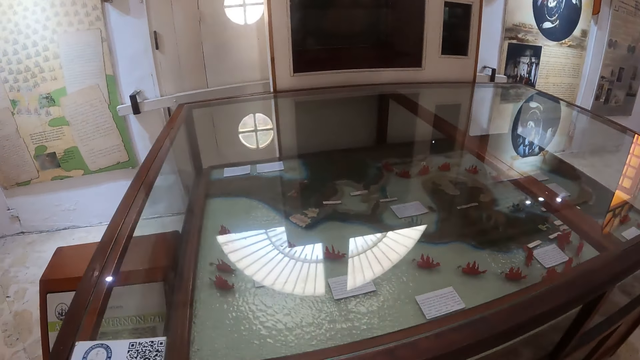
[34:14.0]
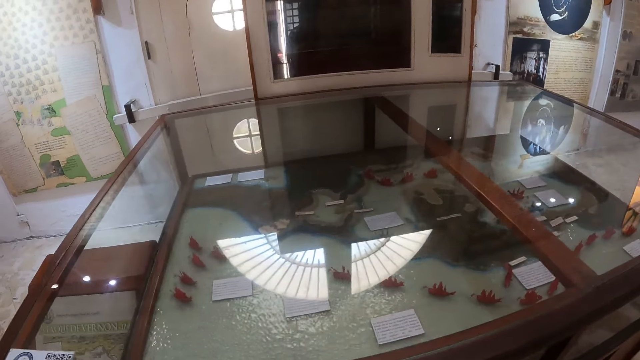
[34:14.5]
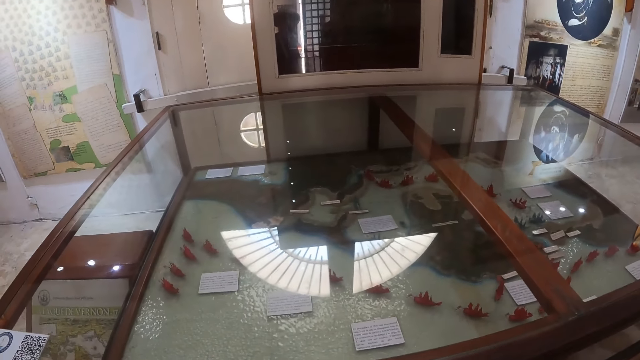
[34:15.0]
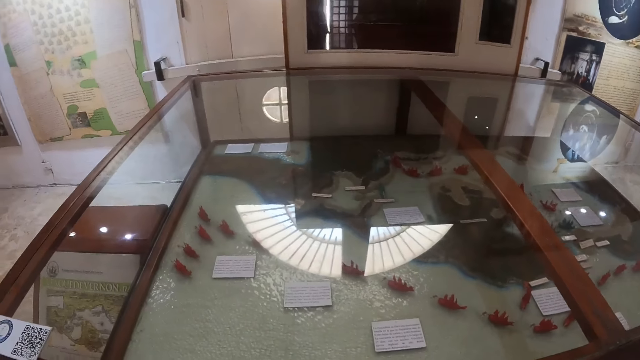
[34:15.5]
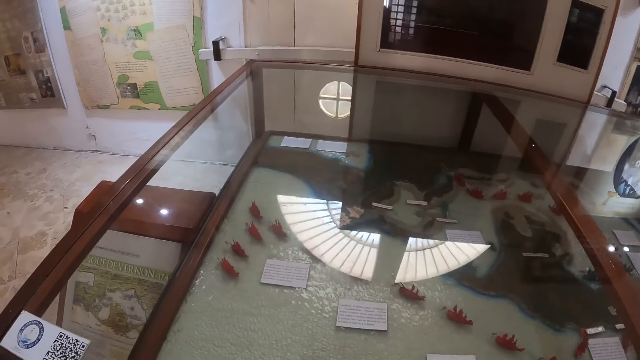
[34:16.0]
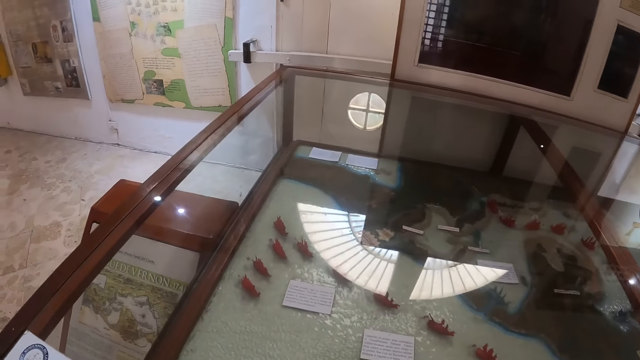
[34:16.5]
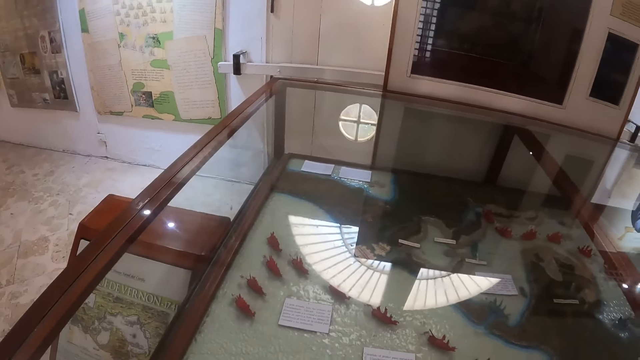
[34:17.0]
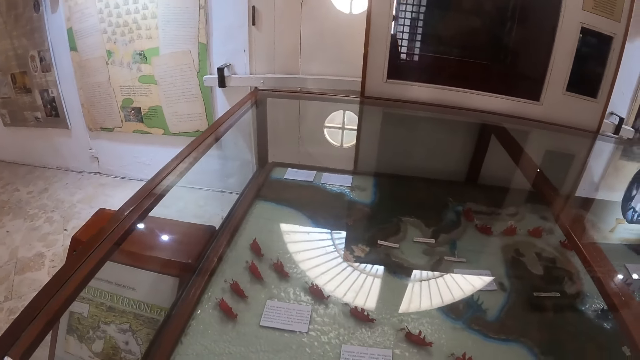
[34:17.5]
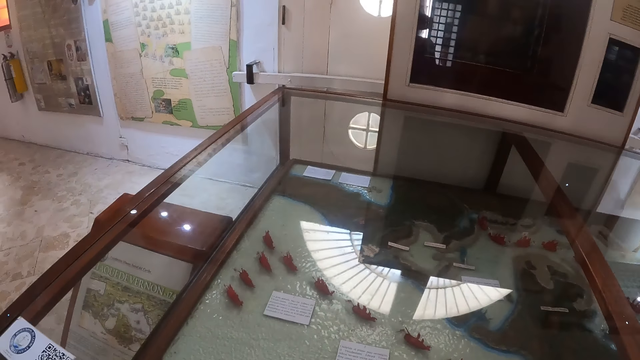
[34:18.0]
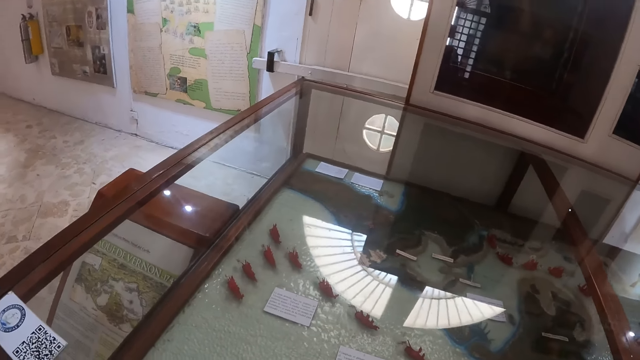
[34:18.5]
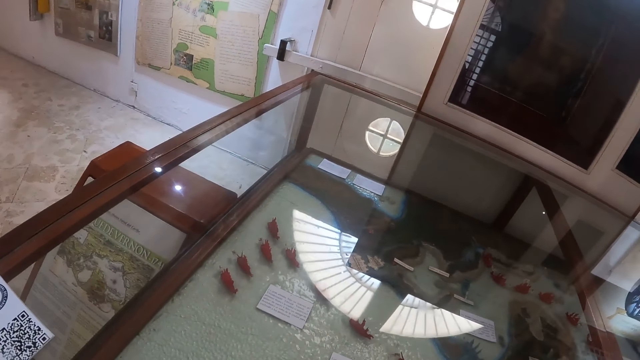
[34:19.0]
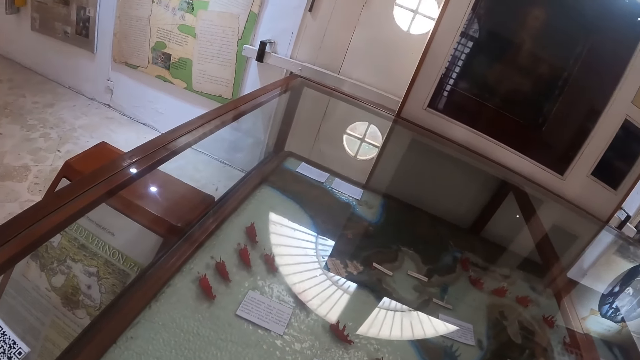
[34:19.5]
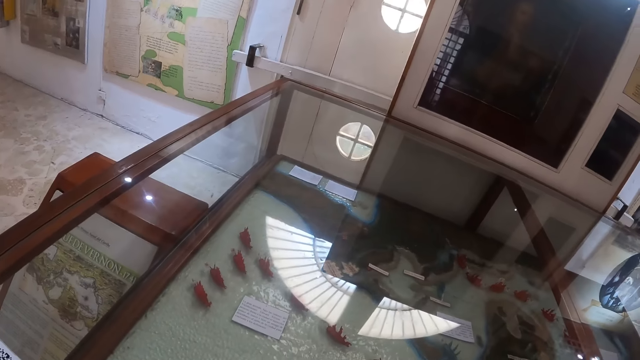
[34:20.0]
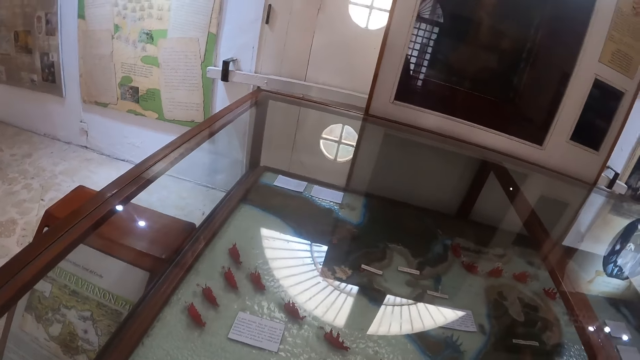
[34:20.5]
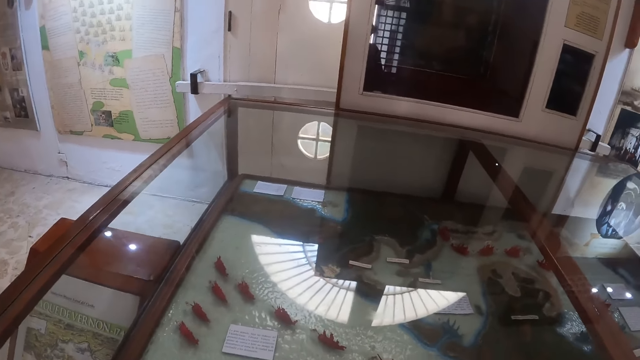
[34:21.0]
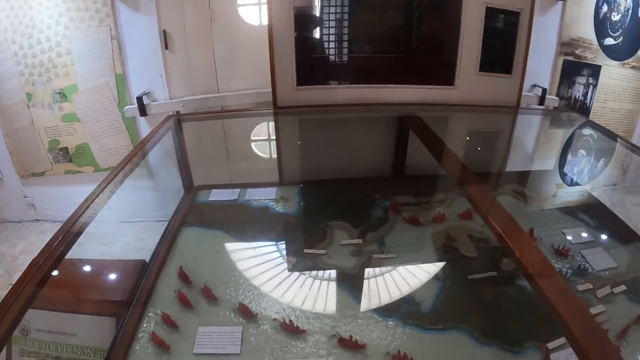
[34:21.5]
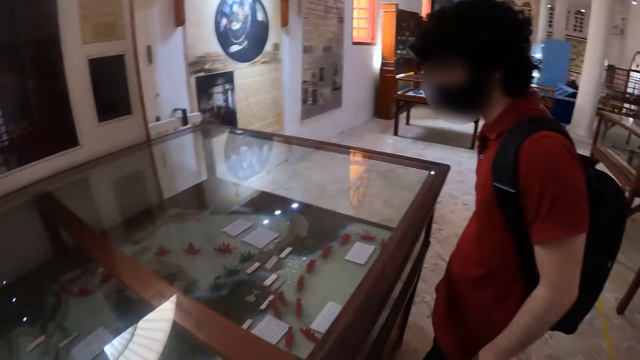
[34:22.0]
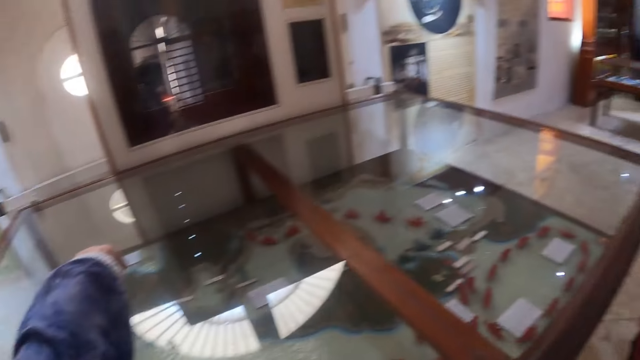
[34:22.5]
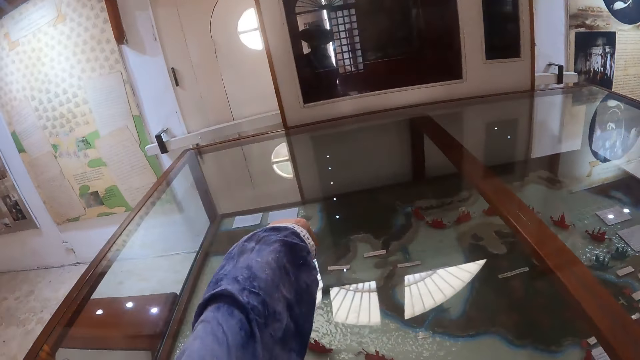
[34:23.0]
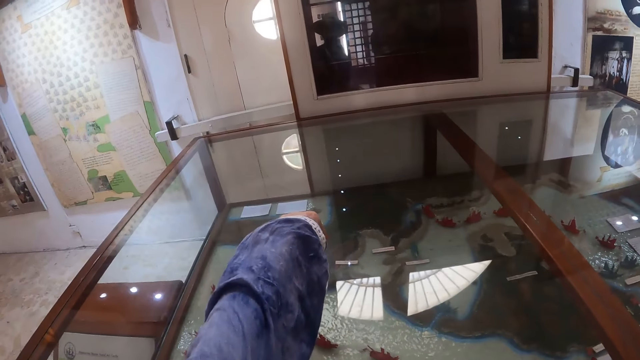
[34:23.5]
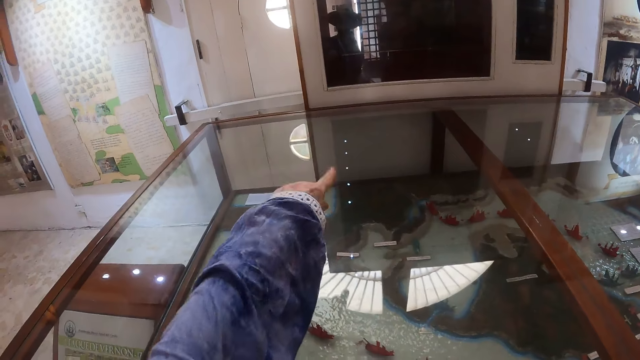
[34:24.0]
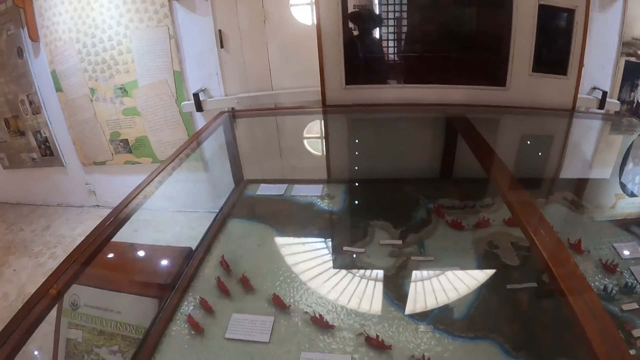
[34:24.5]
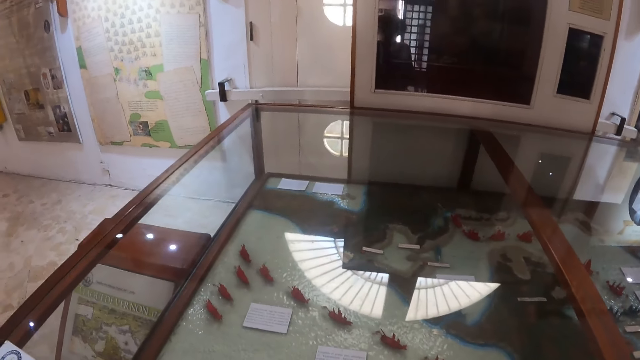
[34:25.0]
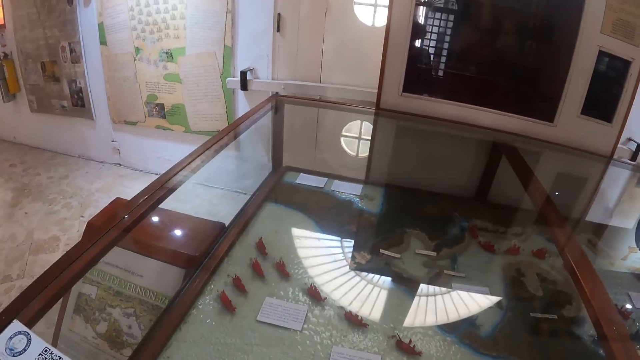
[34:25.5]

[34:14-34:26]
The camera wearer looks at the display. They stop at the big table and look at the art on the table. They look at a man. The man looks at the display. The camera wearer points at the display.

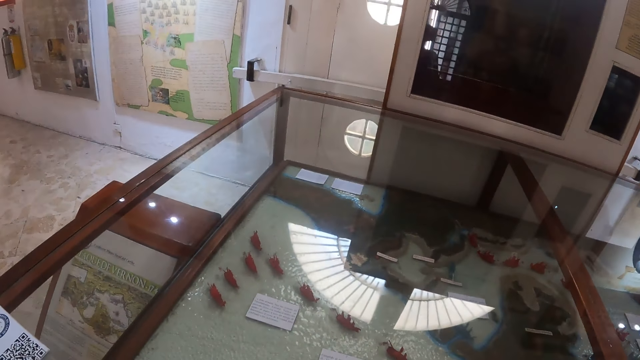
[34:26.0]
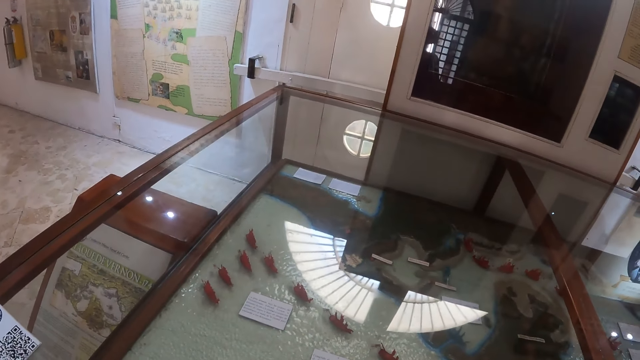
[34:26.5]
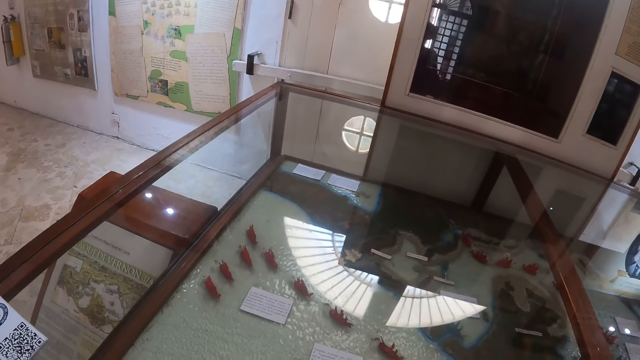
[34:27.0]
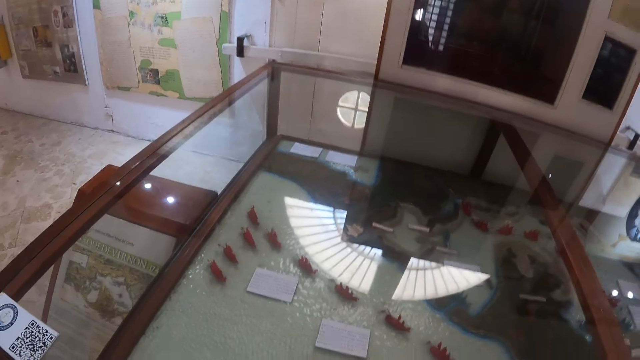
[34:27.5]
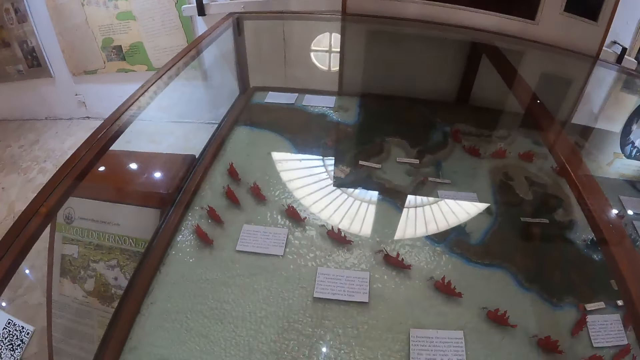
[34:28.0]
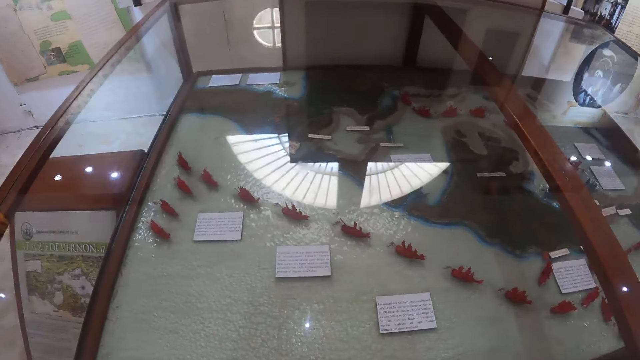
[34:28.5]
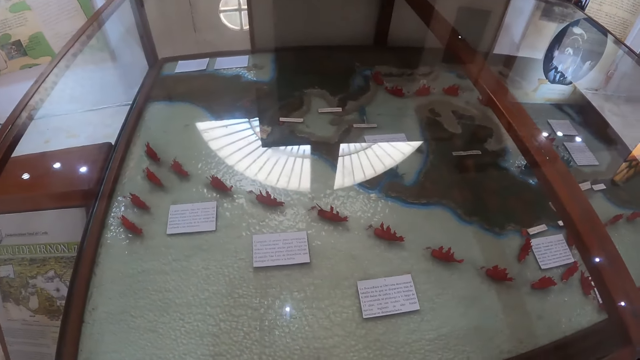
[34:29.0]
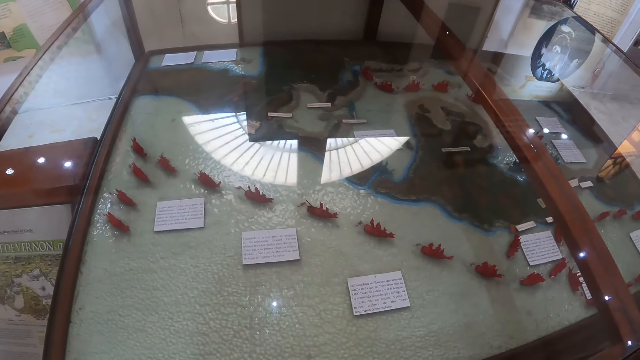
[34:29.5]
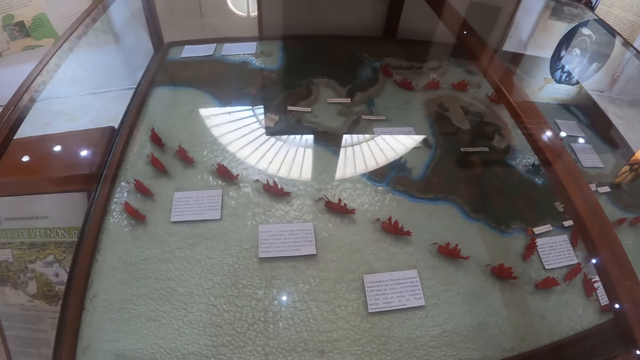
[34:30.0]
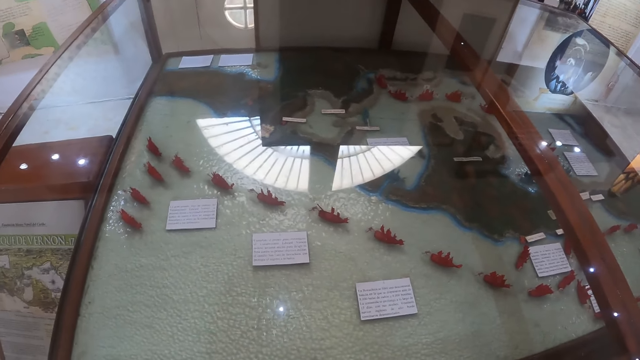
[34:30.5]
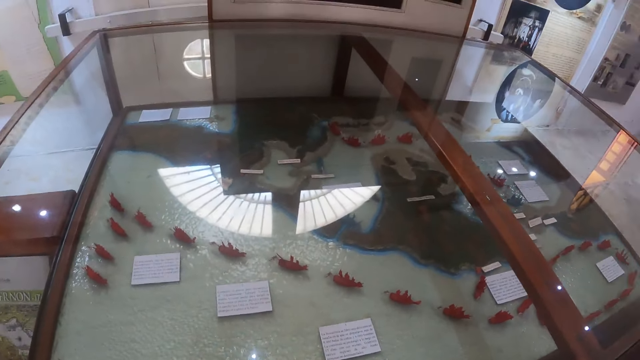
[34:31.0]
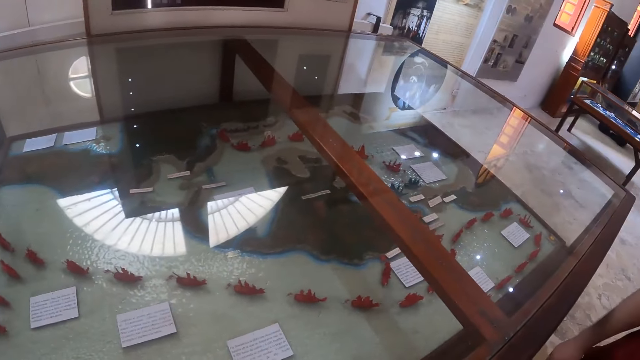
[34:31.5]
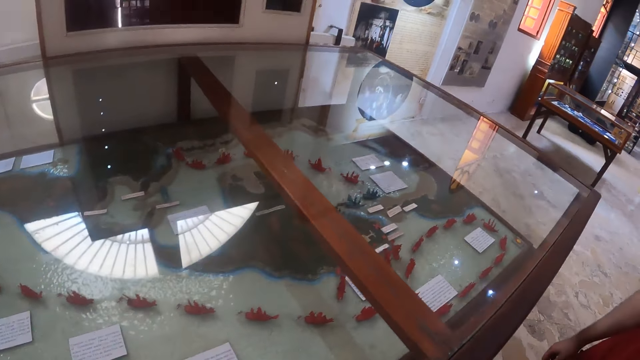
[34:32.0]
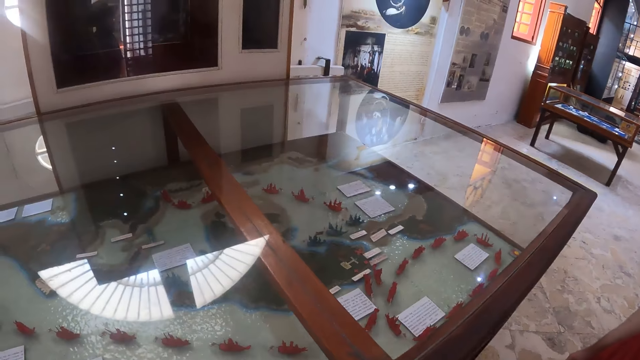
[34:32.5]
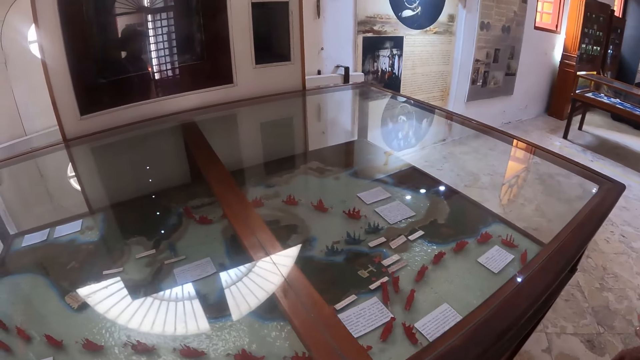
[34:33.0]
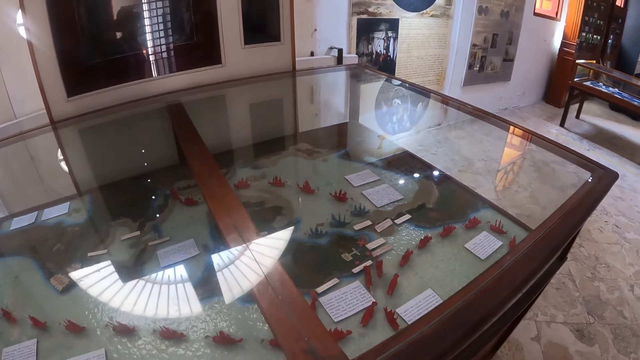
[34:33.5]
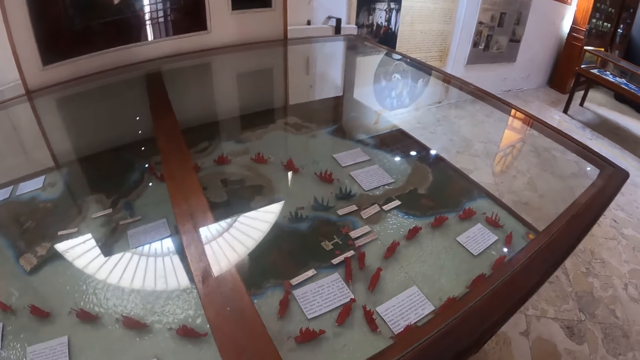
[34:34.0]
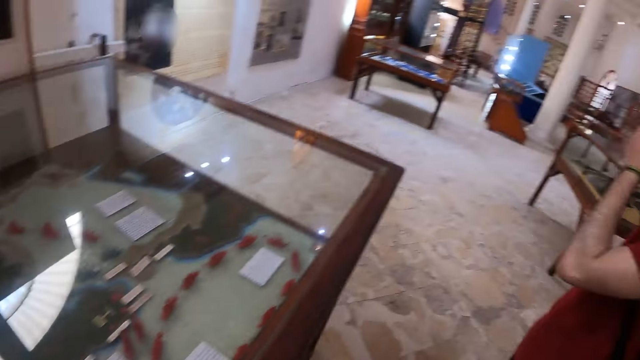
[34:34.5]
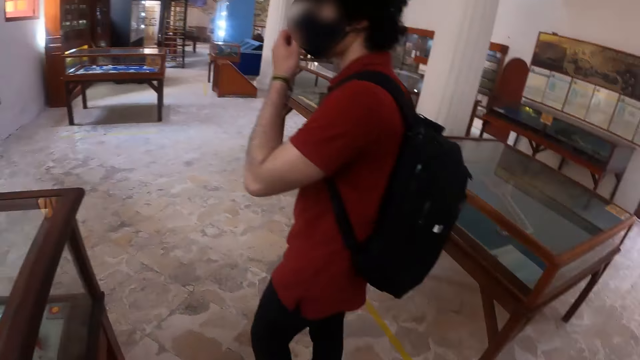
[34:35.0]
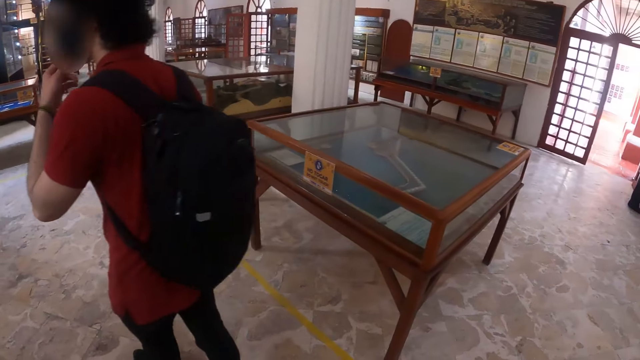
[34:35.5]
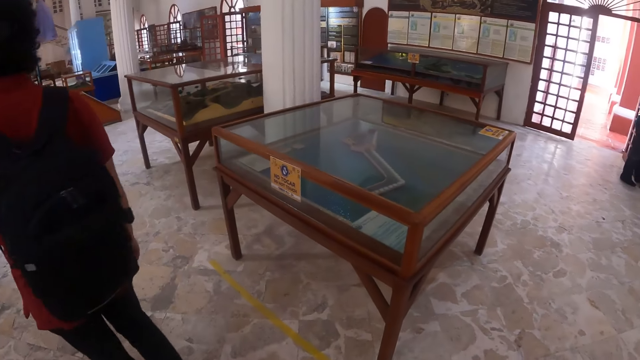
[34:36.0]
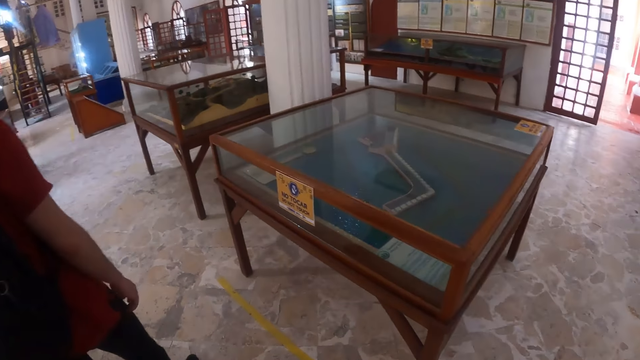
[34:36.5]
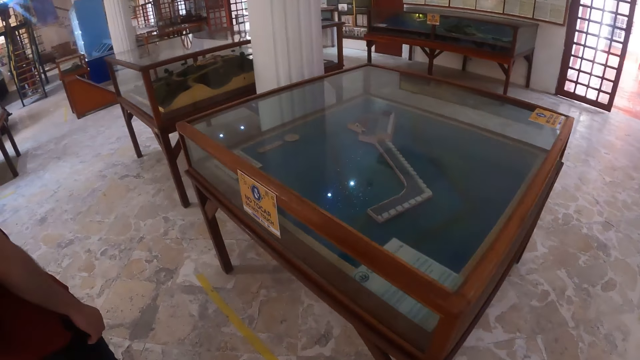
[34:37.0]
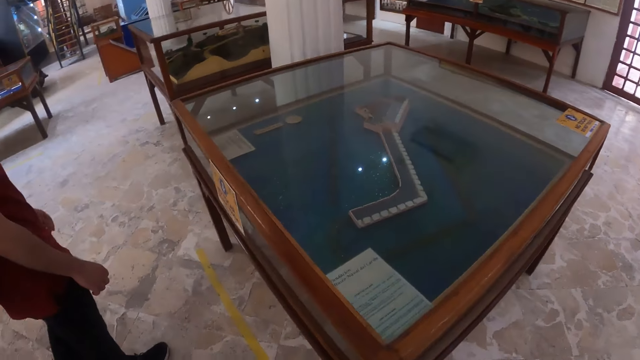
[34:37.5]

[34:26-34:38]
The camera wearer looks at the art on the table. A man walks around. The camera wearer walks around.
